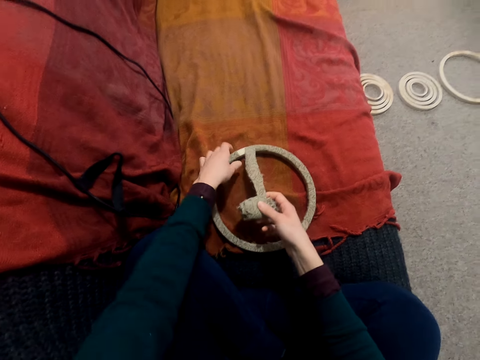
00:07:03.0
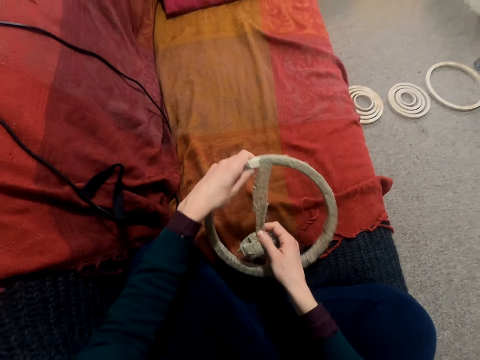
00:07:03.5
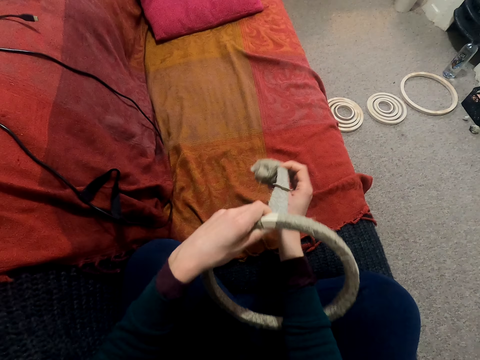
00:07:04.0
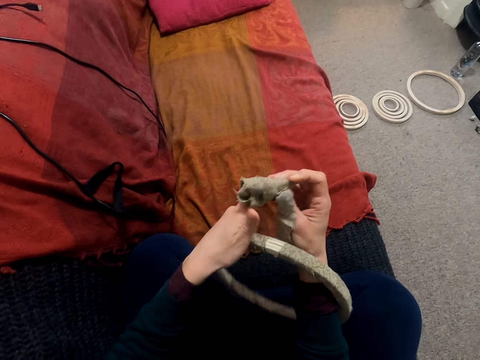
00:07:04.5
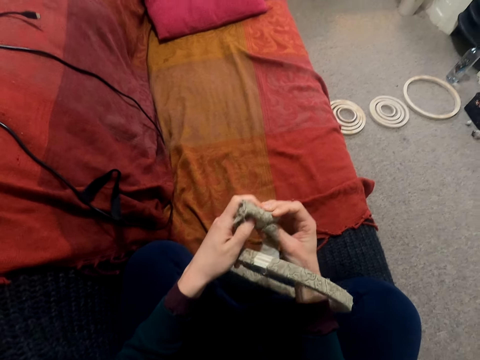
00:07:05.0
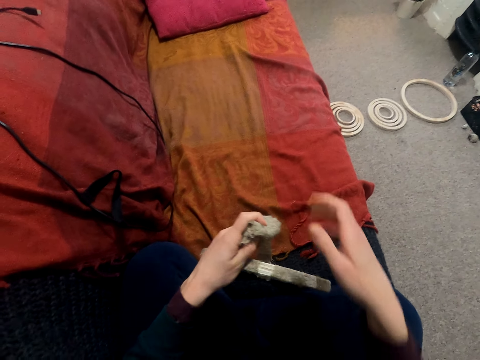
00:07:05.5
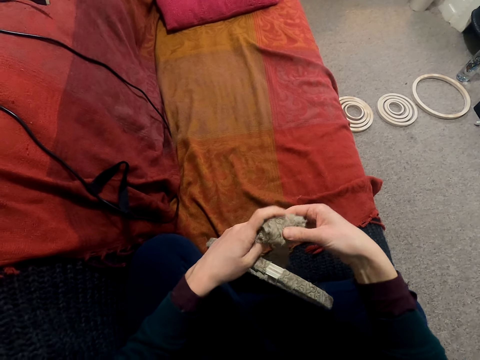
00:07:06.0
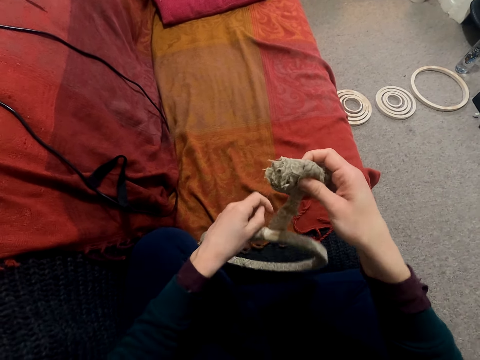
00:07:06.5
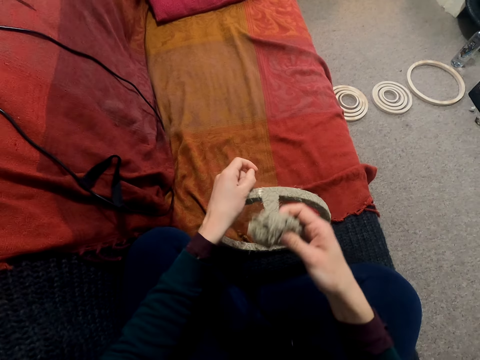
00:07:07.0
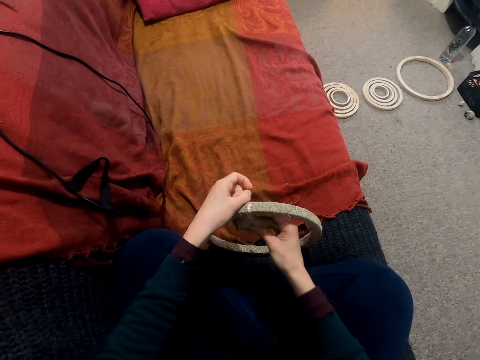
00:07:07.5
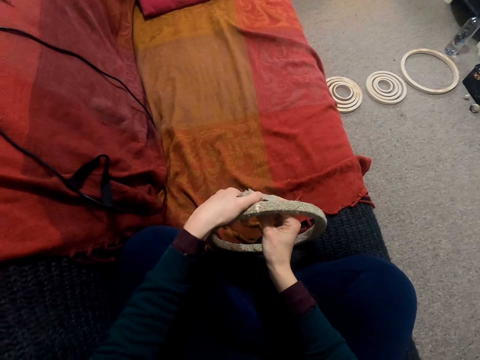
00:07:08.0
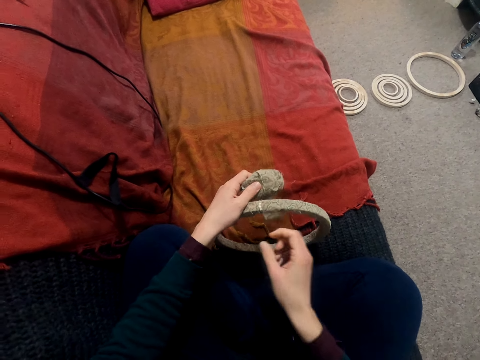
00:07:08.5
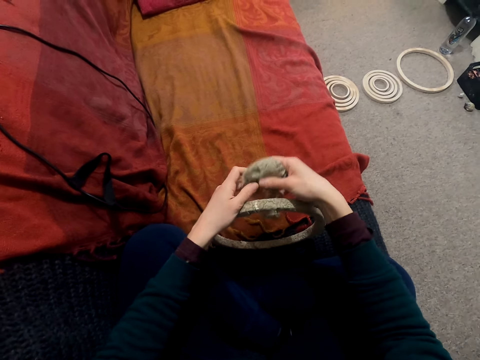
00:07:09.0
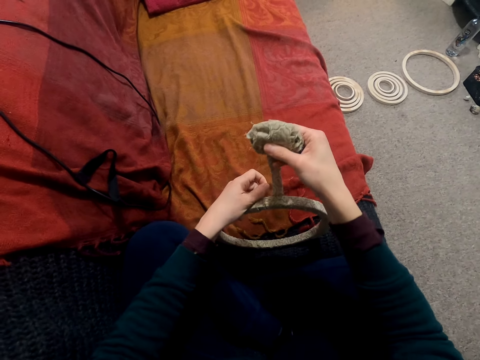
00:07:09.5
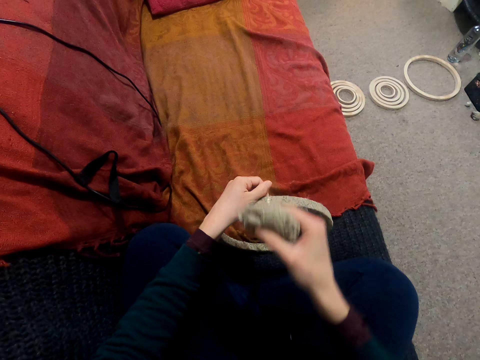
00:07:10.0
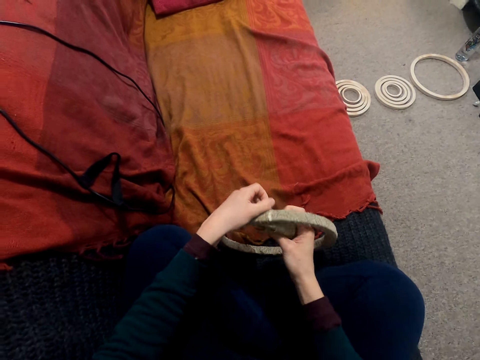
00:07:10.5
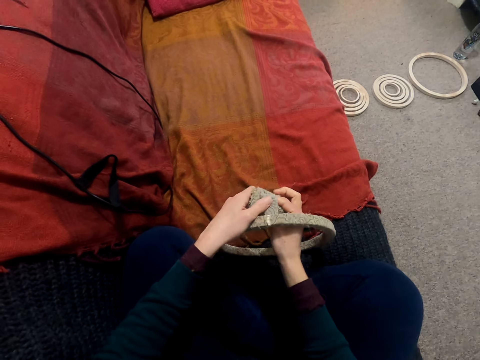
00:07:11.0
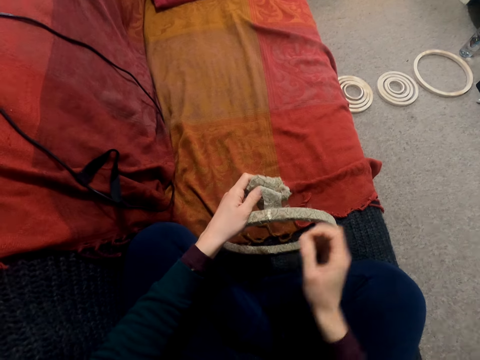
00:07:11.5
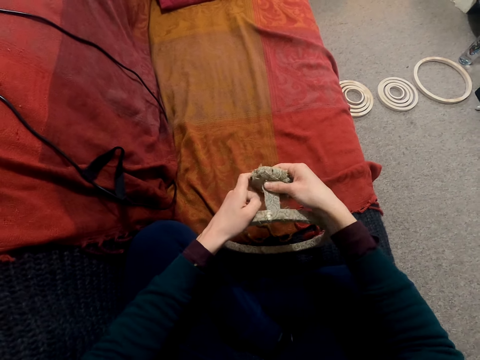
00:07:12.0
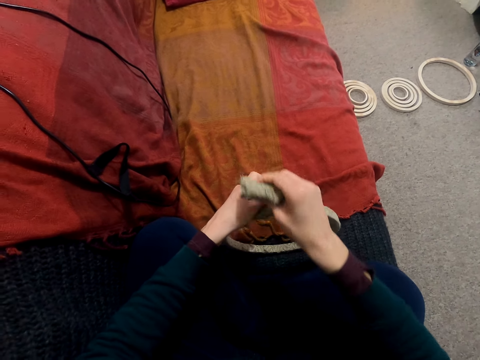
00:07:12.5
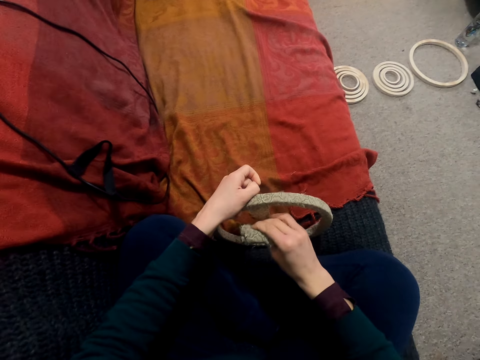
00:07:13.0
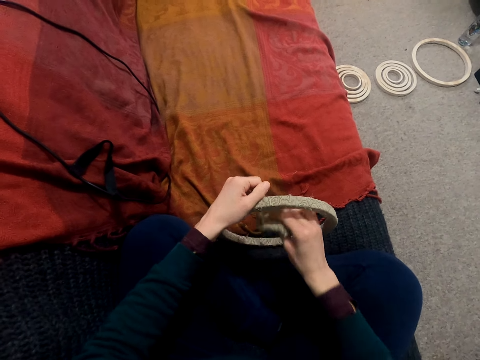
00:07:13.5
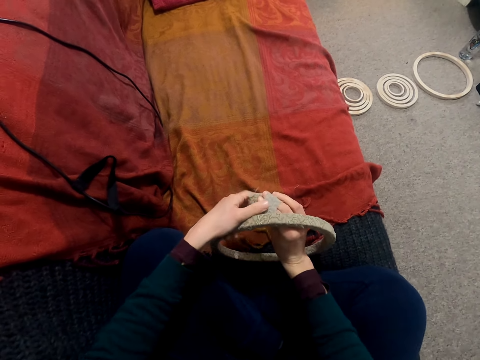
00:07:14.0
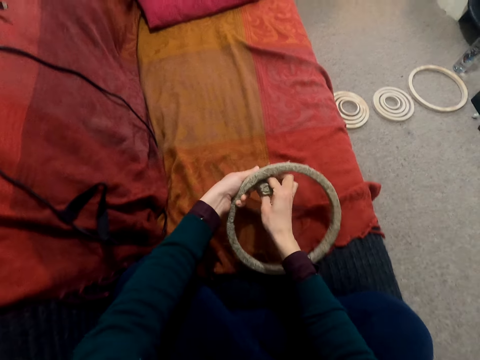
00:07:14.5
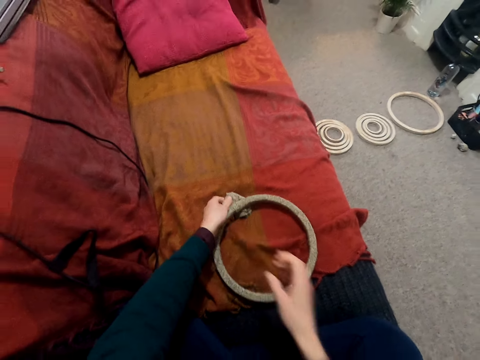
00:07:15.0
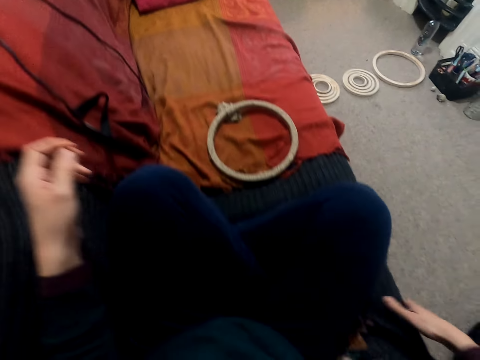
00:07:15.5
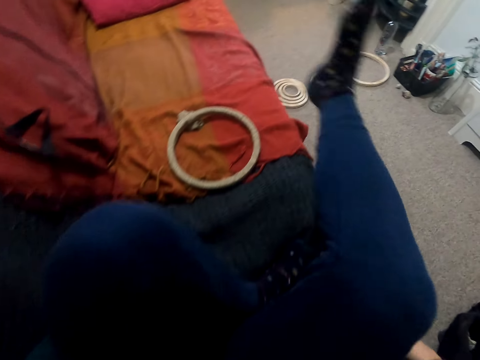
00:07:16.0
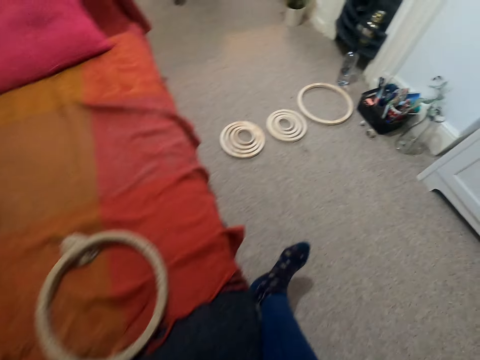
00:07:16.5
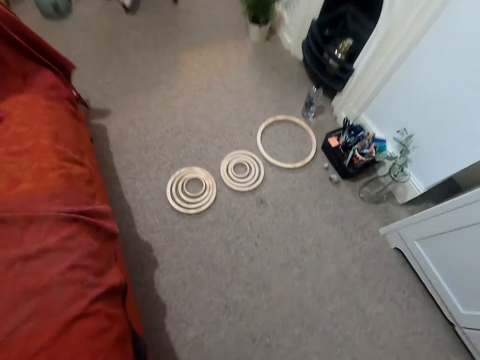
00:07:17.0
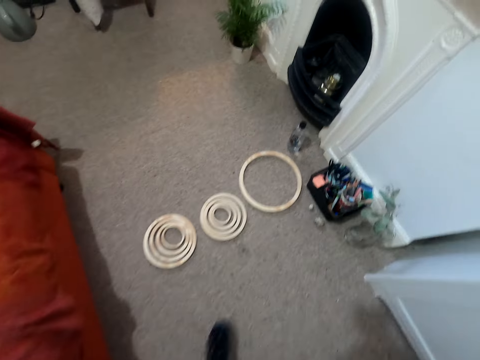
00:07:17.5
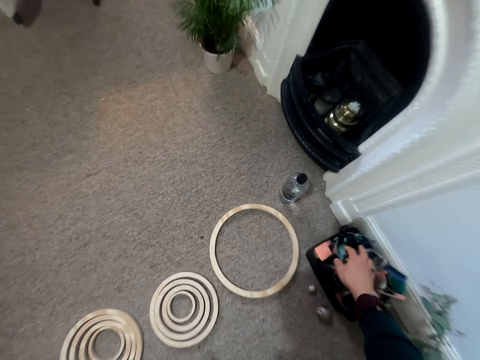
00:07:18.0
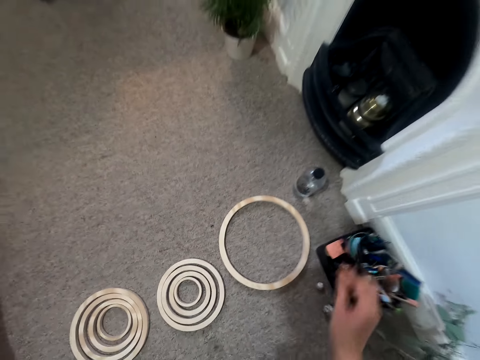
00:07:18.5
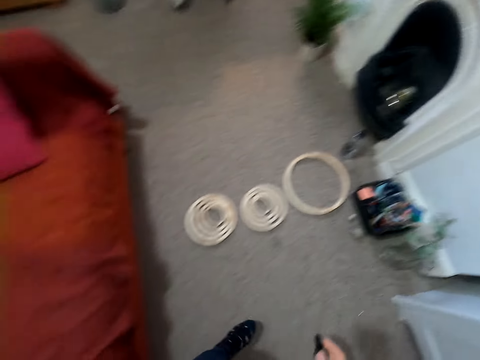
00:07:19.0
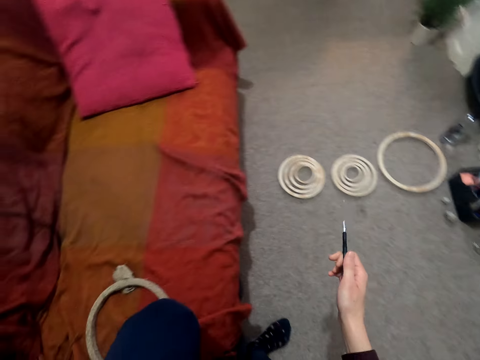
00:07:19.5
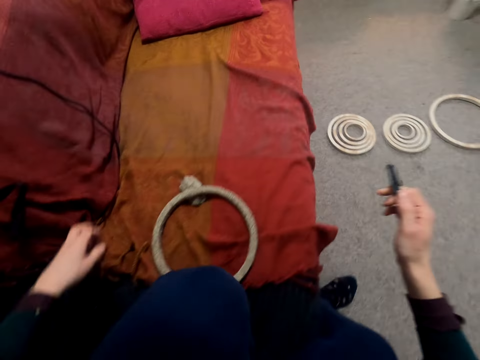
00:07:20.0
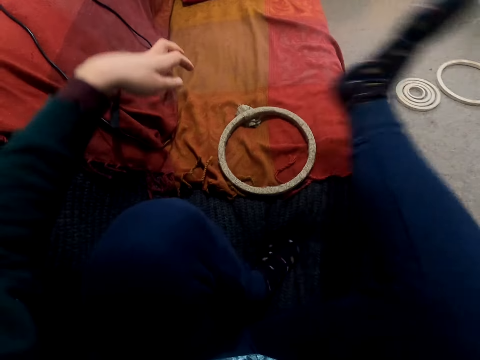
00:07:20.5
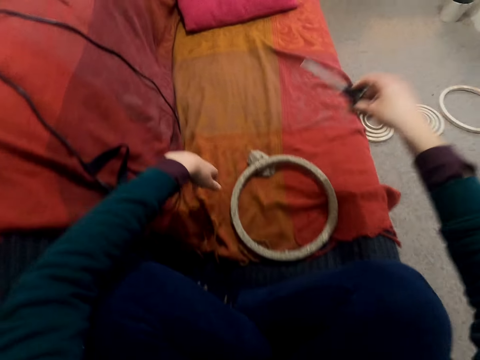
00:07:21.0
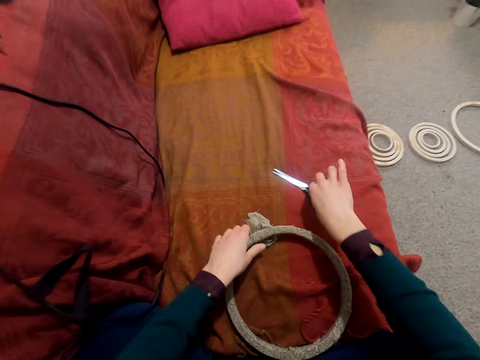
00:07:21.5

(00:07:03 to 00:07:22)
The camera wearer wraps the rope around the circle wood. They put the circular hollow wood and the wrapping cloth on the couch. They stand up from the couch, pick up a scissors from the container and sit on the couch.

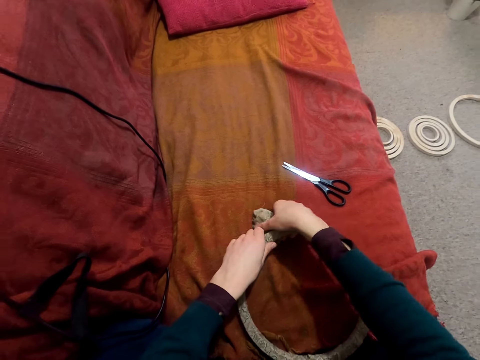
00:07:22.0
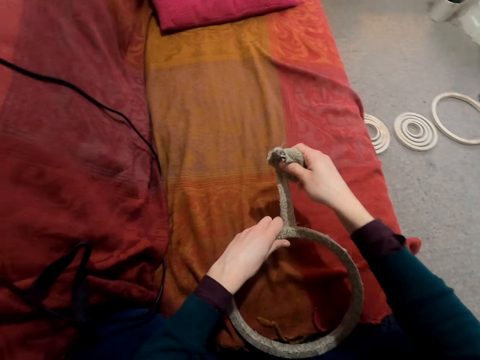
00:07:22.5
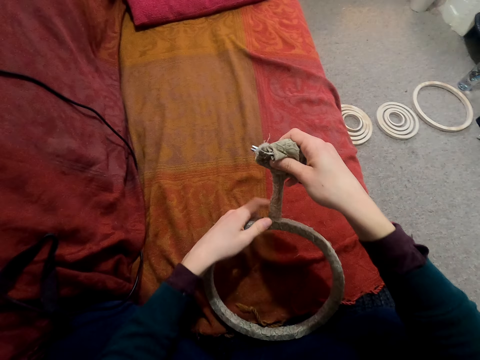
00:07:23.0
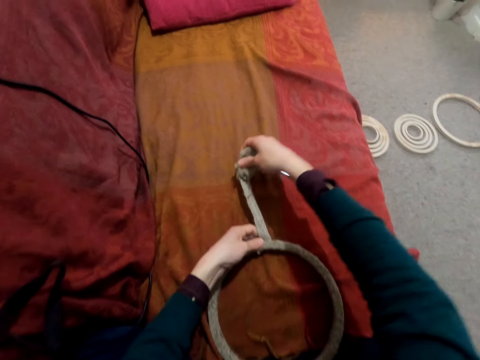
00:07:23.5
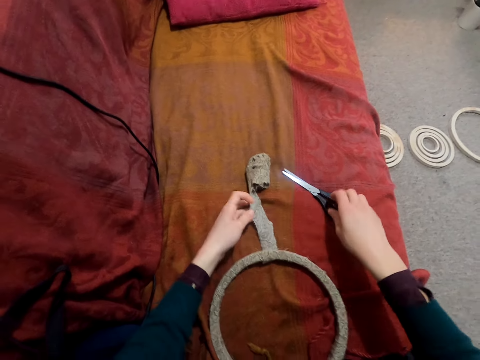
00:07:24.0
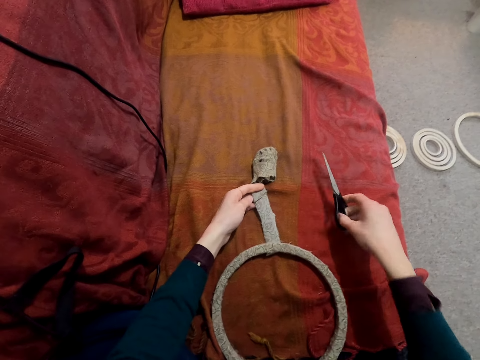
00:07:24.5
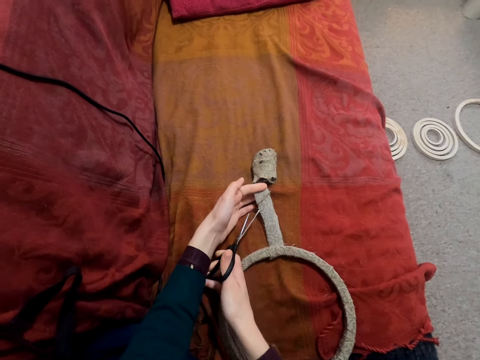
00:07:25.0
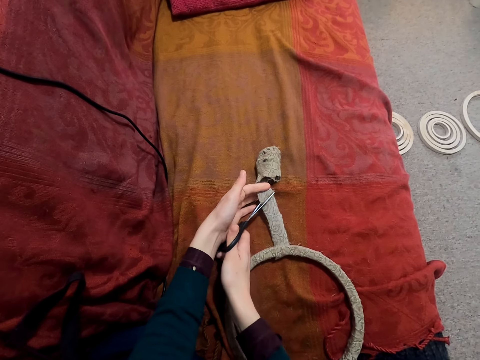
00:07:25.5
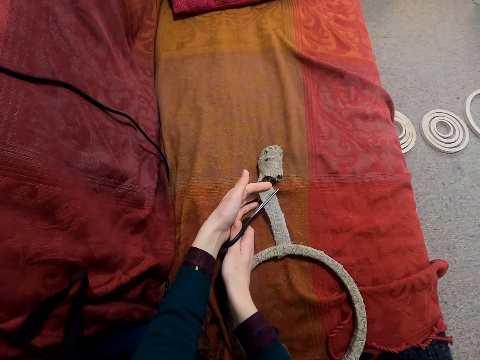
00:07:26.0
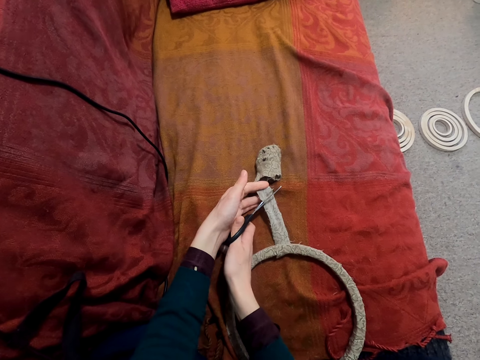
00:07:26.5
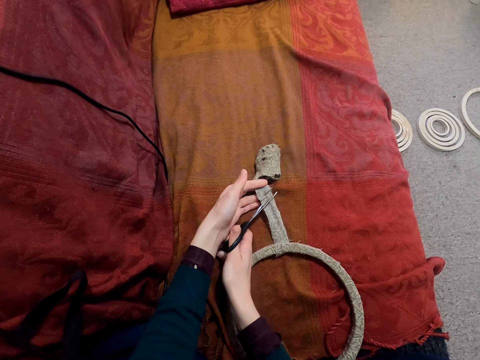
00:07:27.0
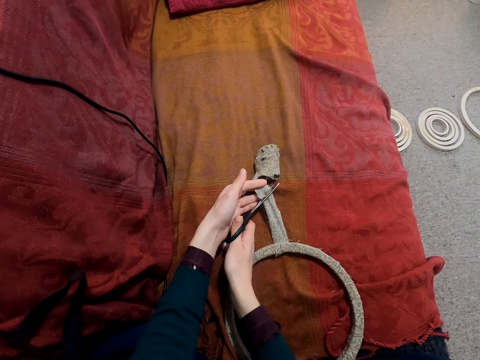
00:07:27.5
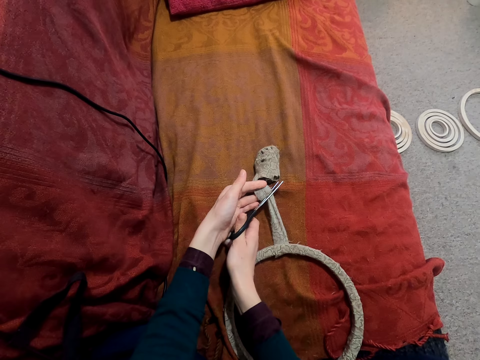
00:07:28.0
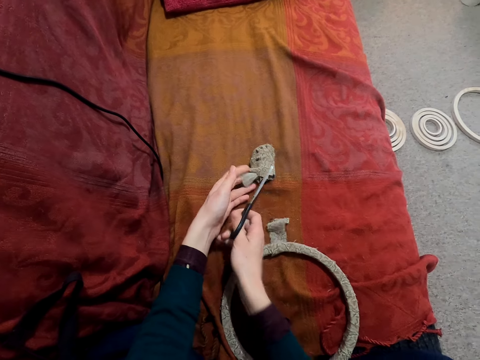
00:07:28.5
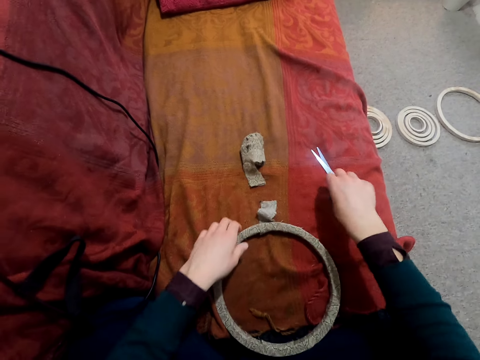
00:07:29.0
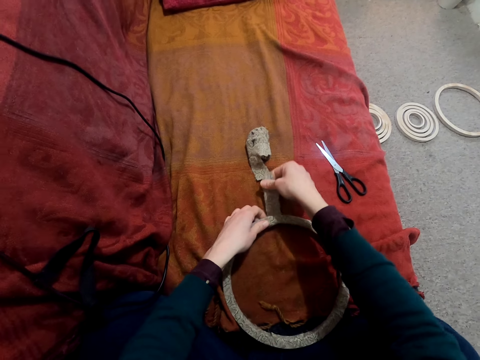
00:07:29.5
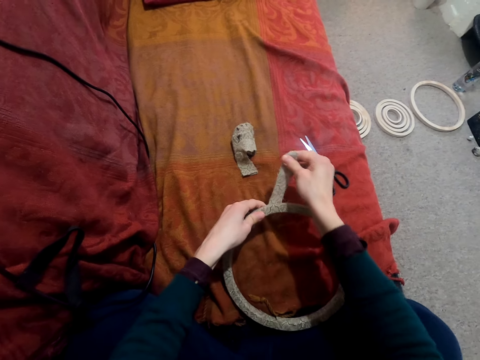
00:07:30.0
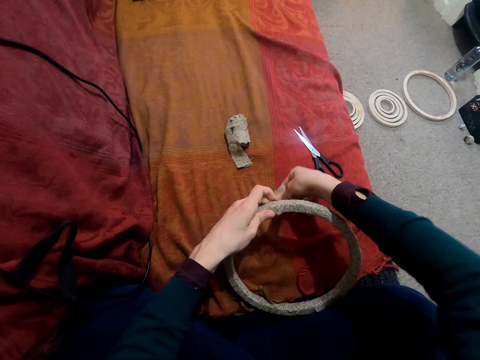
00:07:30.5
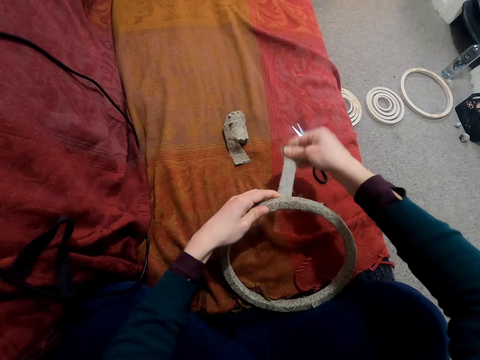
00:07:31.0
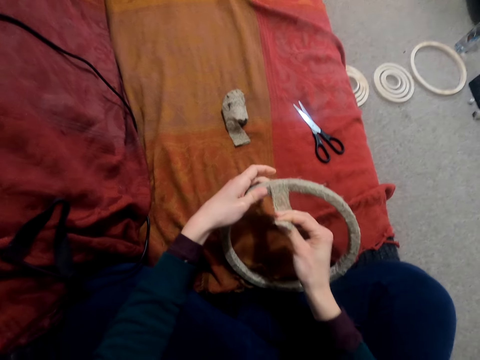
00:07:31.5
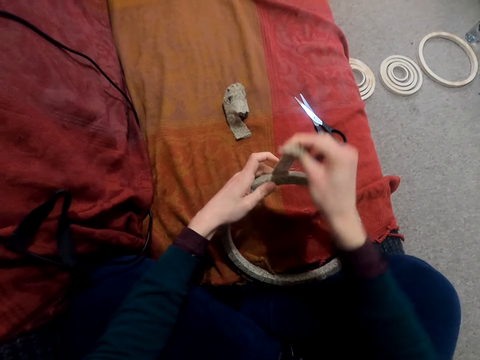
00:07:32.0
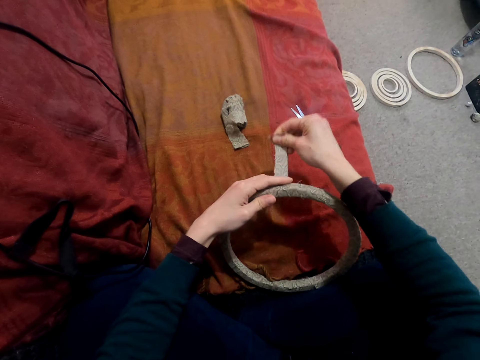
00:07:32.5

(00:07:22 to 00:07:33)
The camera wearer picks up the circular hollow wood and the wrapping cloth. They cut the wrapping cloth with the scissors. They wrap the circular hollow wood with the wrapping cloth.
